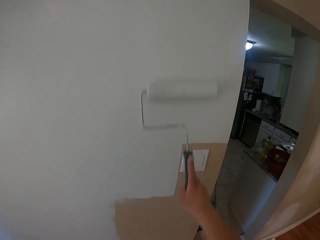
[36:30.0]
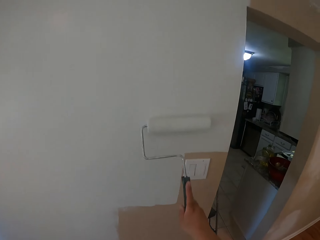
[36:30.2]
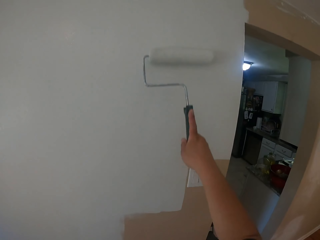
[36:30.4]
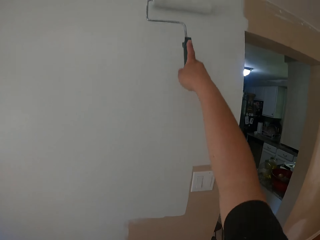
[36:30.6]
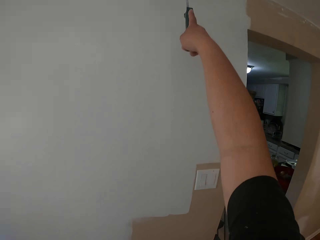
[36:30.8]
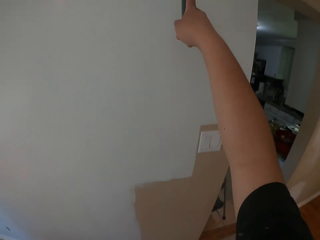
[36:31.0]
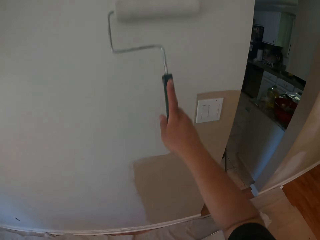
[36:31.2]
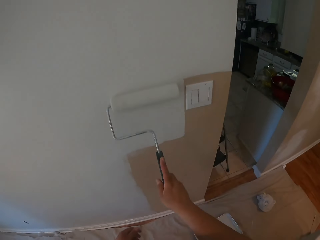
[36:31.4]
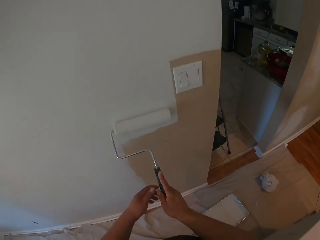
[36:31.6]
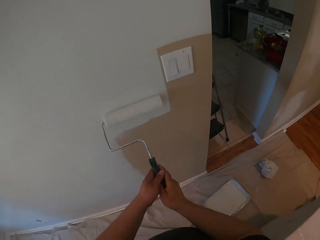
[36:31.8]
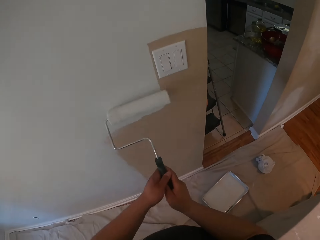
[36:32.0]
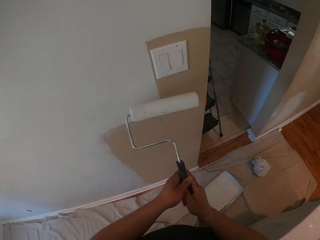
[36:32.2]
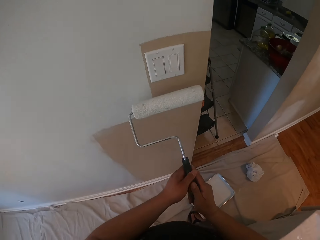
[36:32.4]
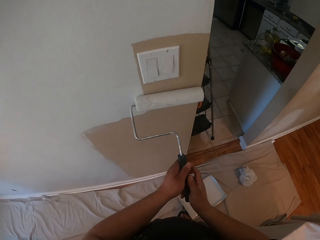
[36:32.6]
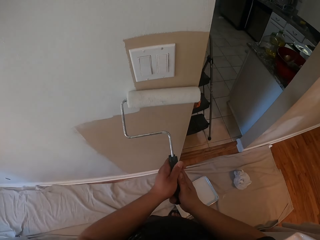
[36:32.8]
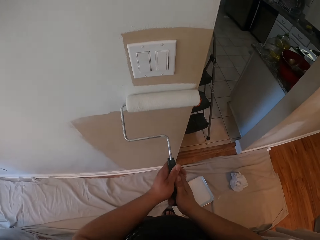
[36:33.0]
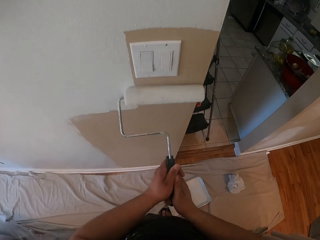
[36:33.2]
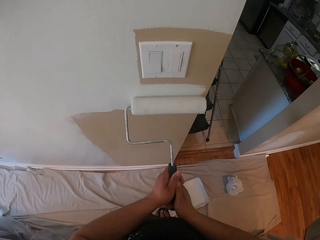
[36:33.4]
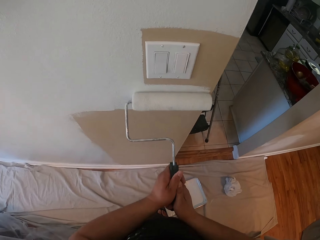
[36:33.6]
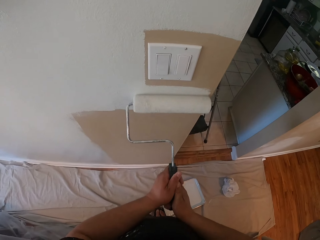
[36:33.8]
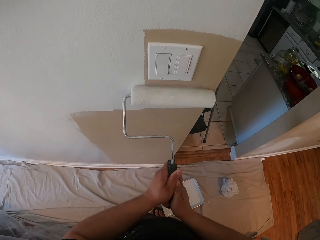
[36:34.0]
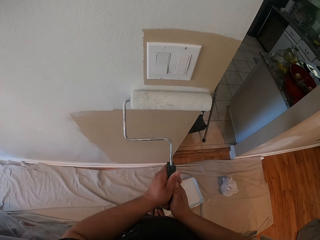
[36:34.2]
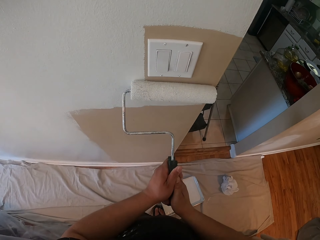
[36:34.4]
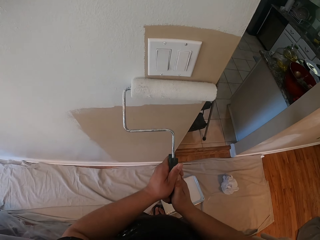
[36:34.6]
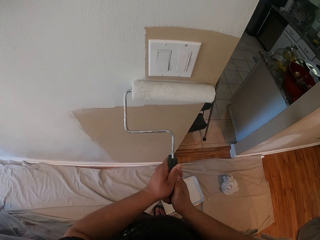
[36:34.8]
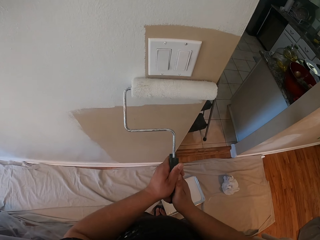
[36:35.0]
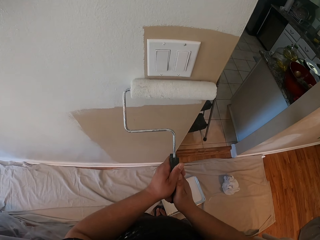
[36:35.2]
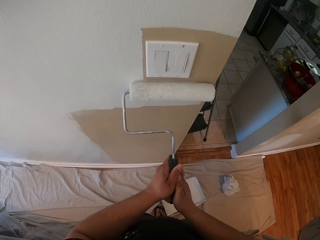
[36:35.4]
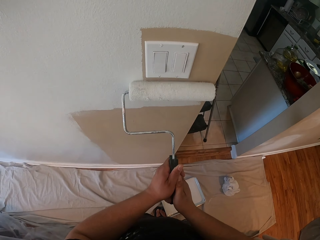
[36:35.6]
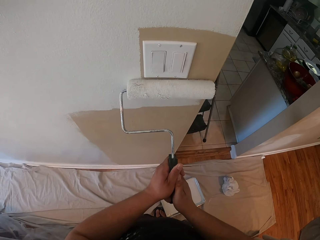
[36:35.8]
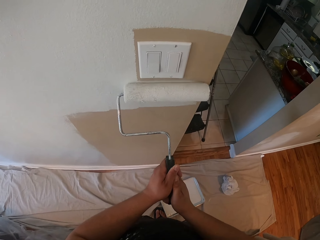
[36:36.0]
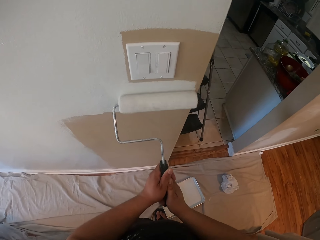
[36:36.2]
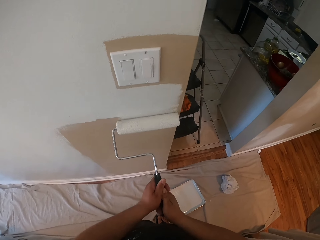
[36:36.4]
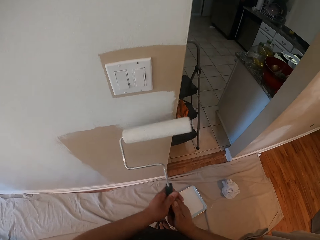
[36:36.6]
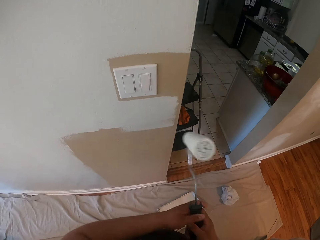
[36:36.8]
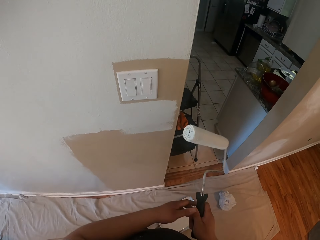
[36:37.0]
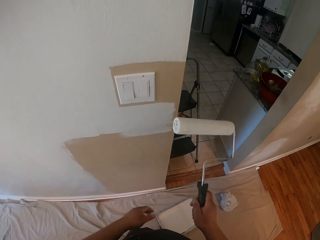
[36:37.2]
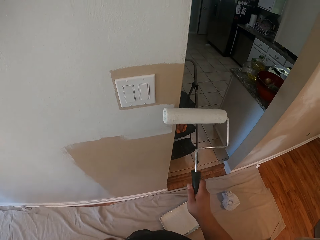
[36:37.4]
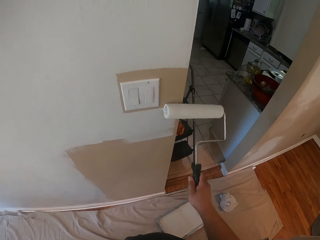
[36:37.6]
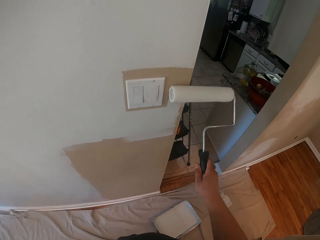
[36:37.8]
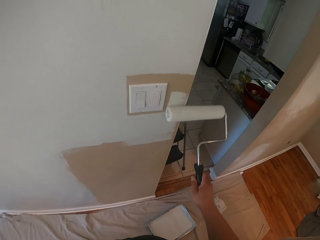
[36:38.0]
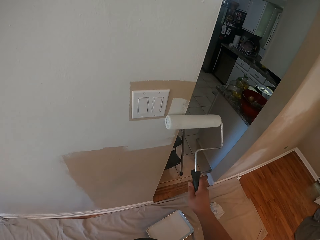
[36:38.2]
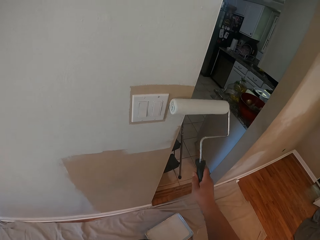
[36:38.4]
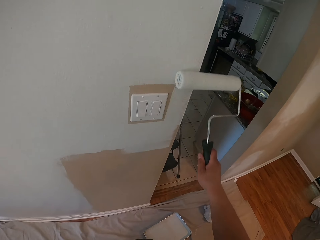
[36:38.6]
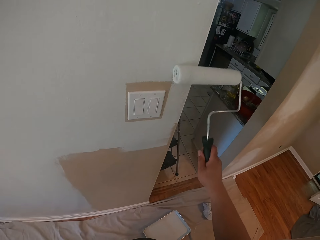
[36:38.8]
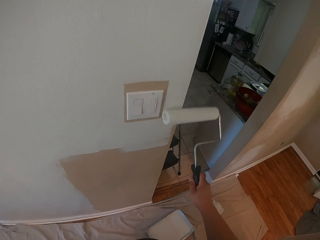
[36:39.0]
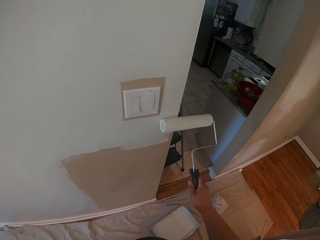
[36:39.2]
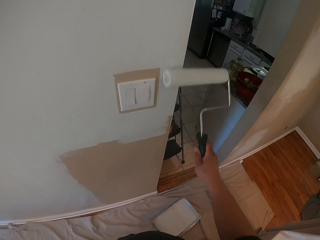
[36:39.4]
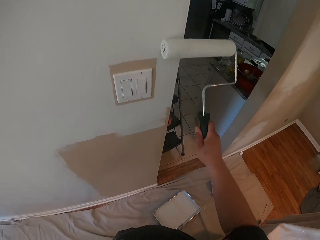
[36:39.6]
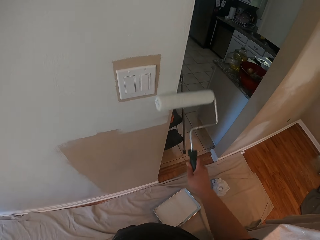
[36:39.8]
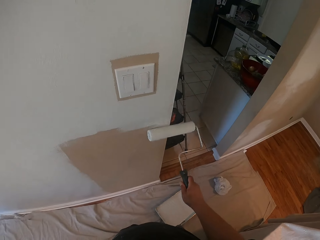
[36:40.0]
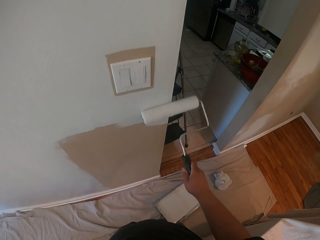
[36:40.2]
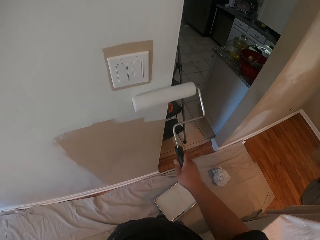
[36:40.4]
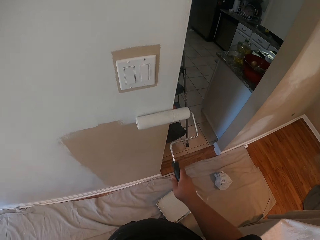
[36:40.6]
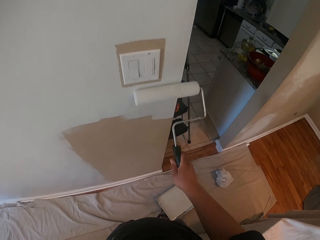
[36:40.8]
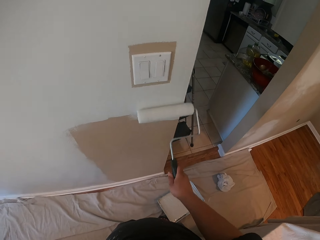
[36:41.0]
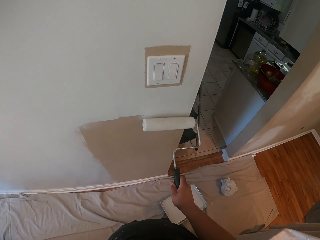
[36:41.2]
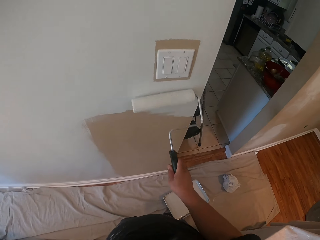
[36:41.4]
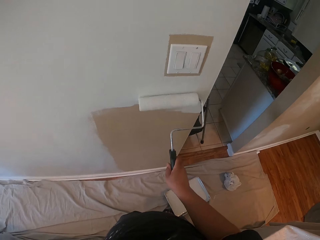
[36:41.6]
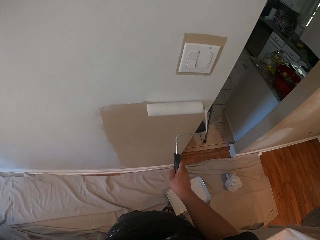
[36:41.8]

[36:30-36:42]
The camera wearer paints the wall with the roller brush in his two hands. He paints the wall with the roller brush in his right hand.

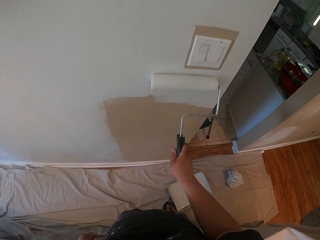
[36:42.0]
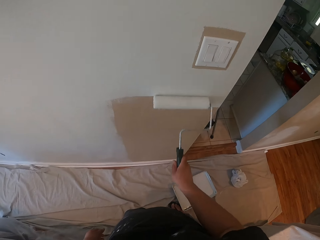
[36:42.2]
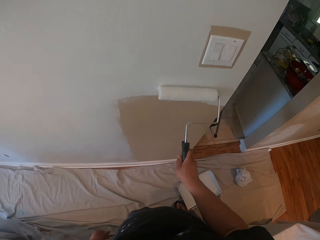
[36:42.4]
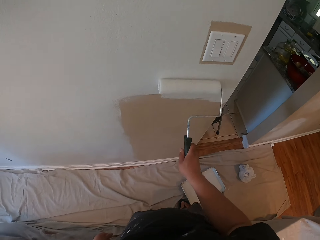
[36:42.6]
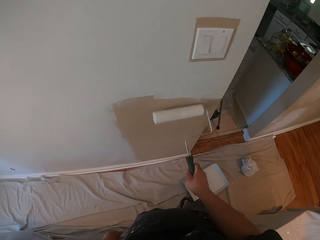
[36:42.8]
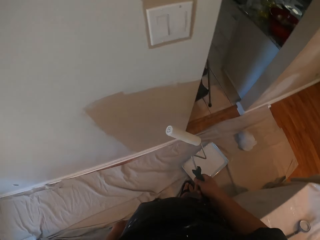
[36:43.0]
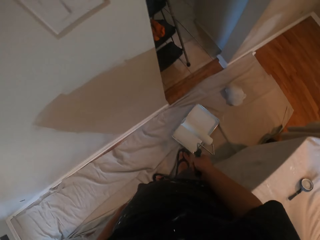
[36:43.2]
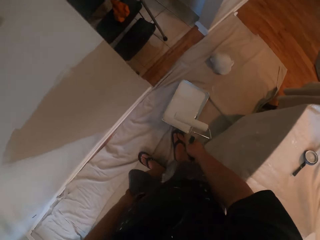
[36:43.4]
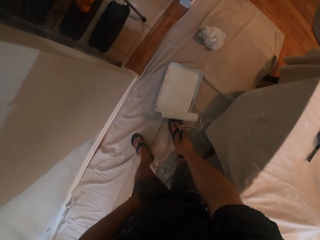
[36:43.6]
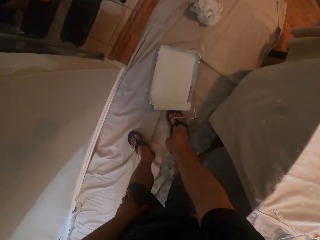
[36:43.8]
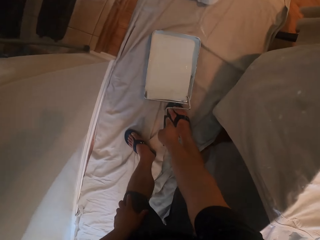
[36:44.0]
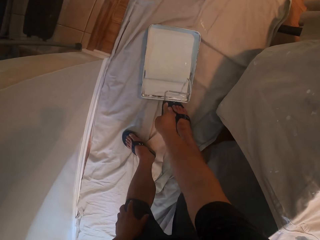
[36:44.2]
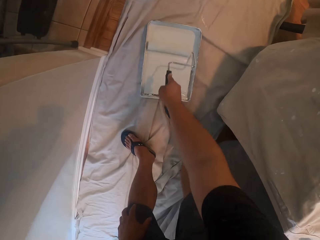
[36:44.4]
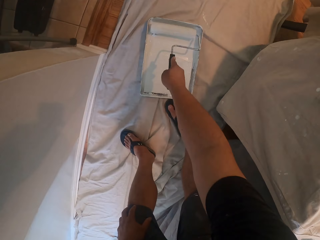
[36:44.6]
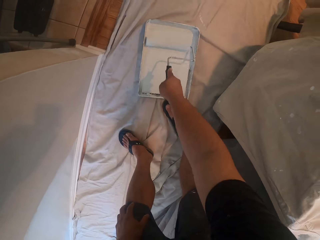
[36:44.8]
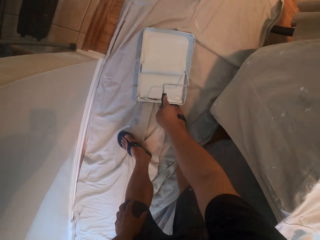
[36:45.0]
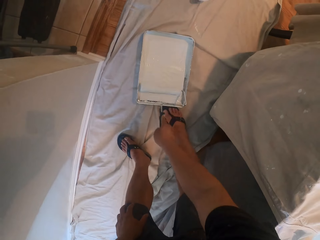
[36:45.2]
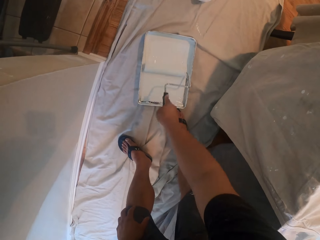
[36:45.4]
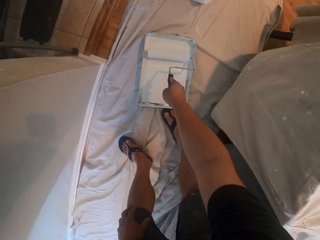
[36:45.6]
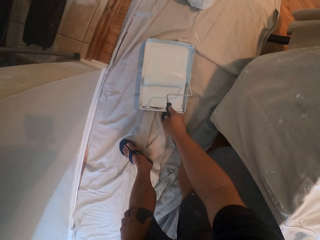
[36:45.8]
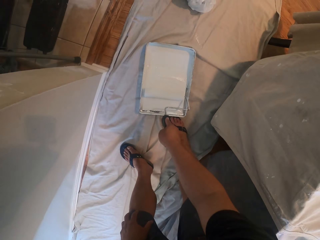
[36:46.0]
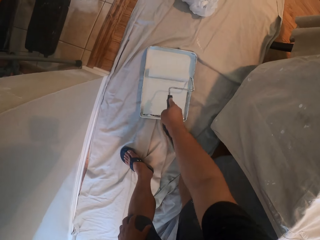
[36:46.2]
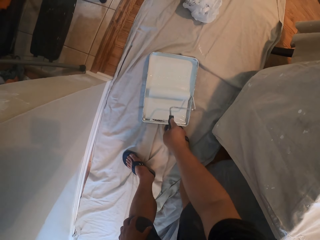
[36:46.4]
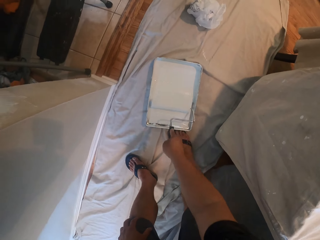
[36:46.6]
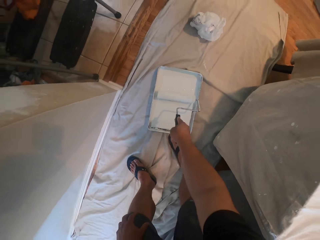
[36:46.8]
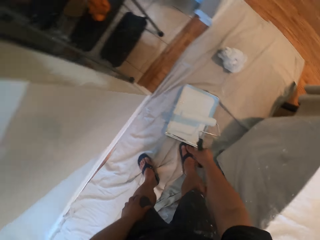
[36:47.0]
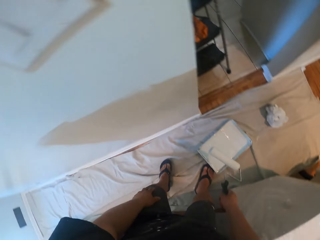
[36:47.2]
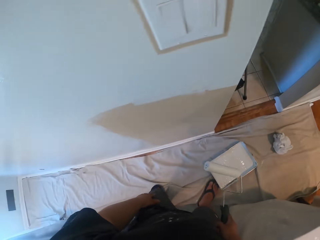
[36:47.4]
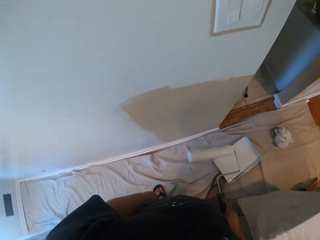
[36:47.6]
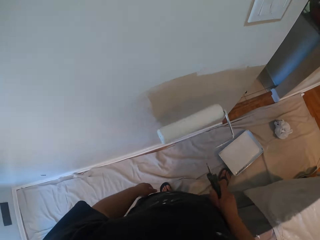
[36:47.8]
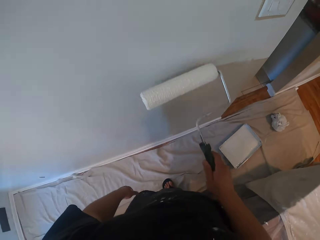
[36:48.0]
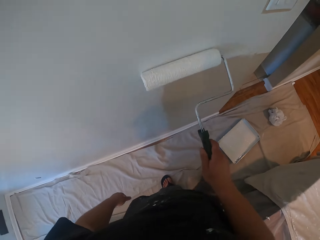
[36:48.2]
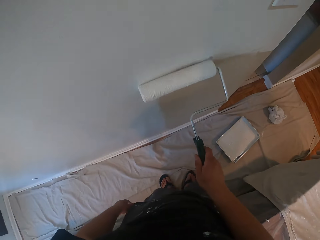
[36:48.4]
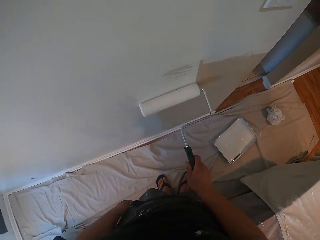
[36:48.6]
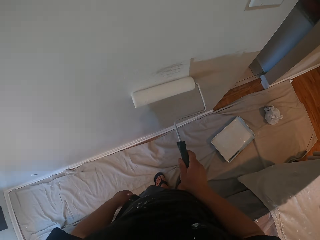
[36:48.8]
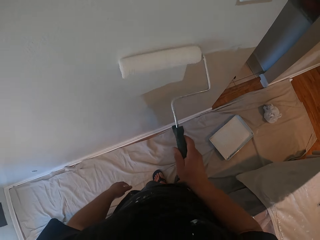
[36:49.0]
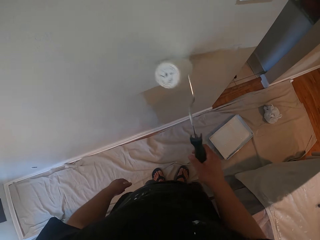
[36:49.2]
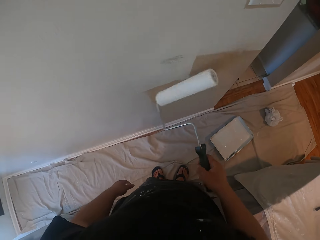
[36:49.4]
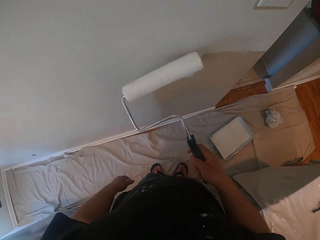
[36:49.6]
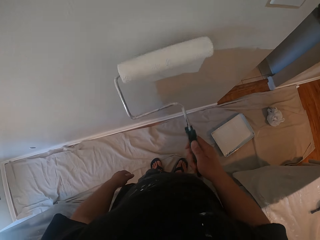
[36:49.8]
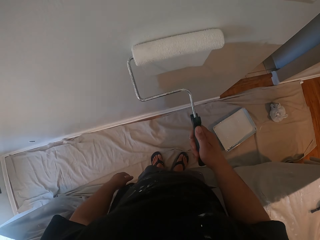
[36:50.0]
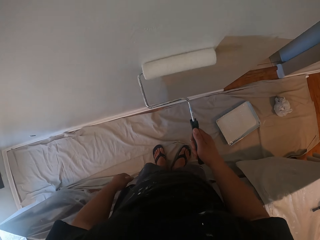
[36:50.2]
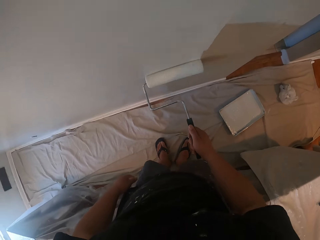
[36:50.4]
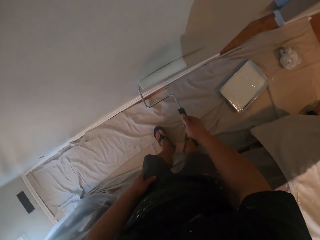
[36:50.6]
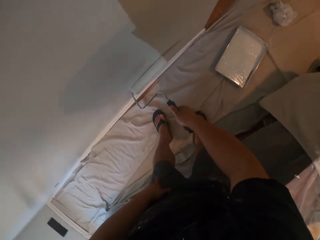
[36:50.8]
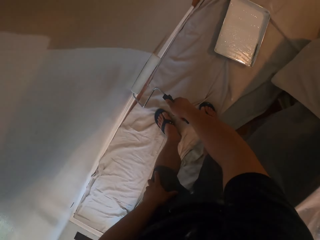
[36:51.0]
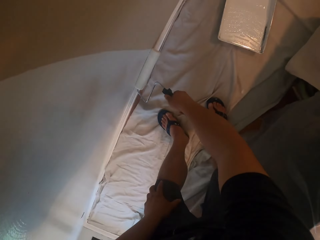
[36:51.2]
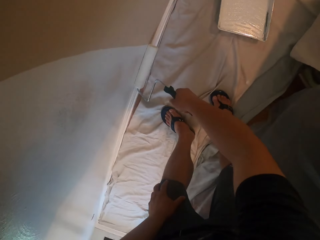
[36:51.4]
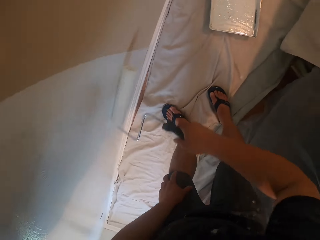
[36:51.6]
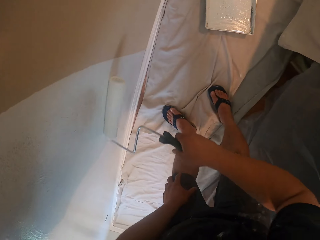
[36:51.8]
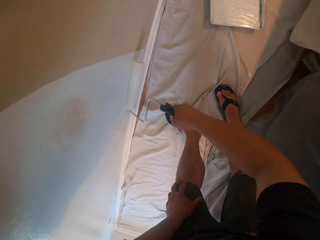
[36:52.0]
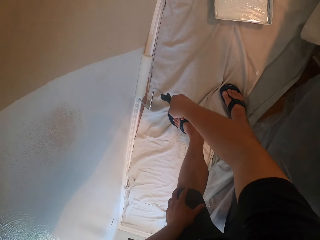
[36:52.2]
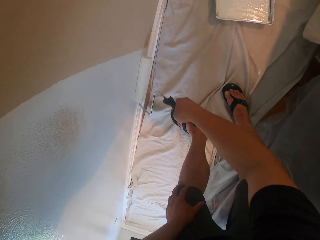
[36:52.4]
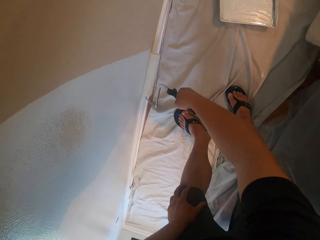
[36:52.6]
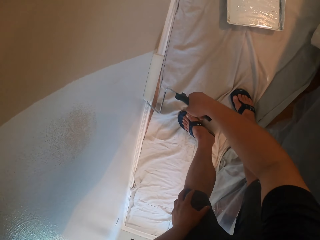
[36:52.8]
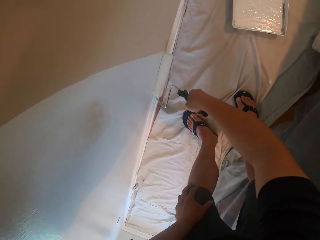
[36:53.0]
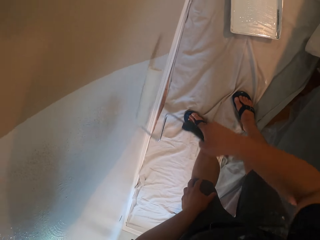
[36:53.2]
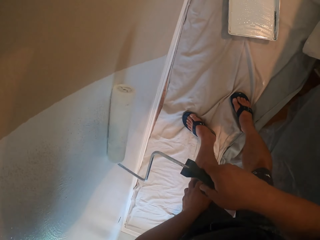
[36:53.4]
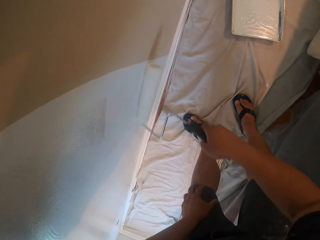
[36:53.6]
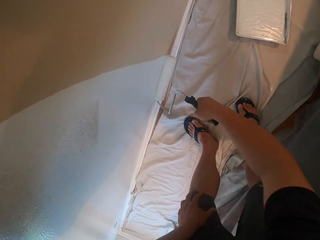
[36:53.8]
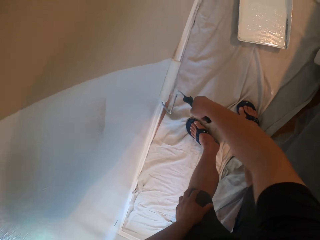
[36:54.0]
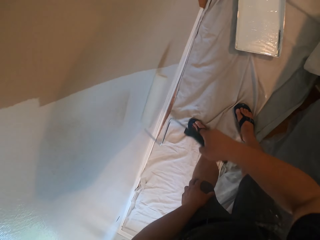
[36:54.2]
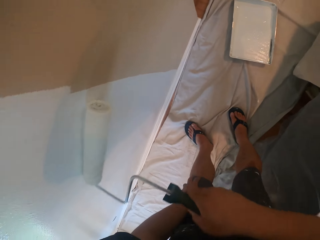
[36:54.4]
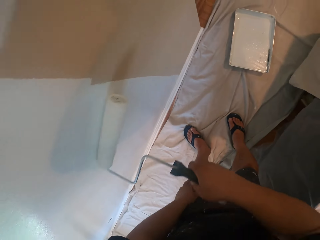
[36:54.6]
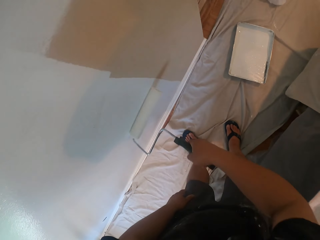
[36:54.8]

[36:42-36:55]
The camera wearer bends towards the floor. He takes some paint from the paint can on the floor with the paint roller. He stands up. He paints the wall with the roller brush in his right hand.
